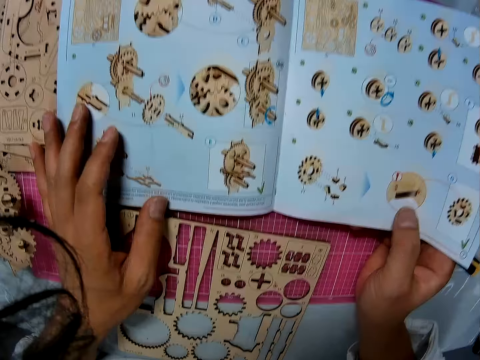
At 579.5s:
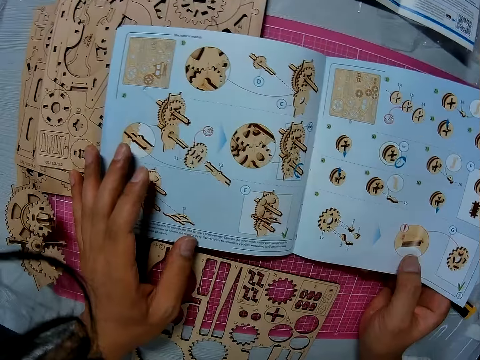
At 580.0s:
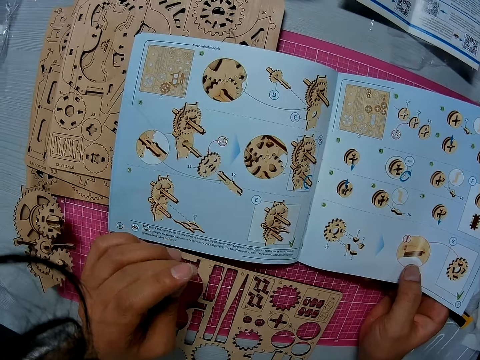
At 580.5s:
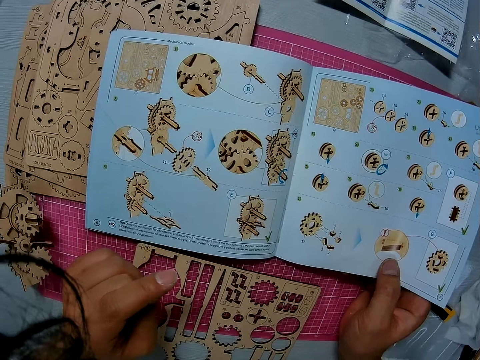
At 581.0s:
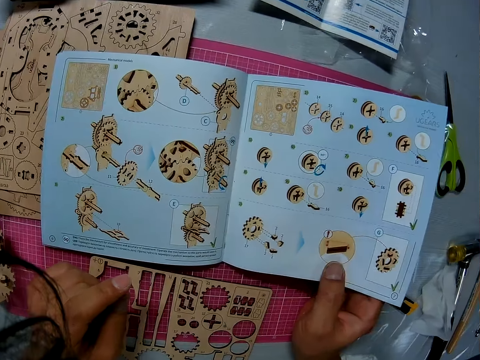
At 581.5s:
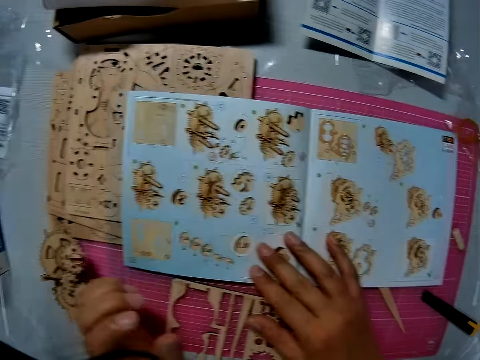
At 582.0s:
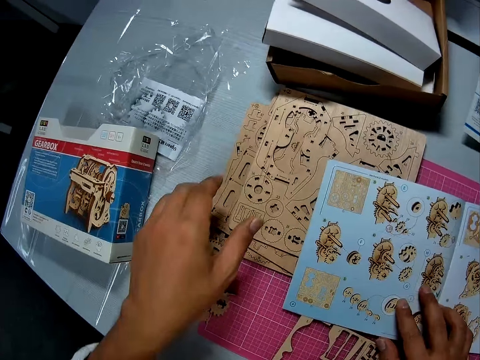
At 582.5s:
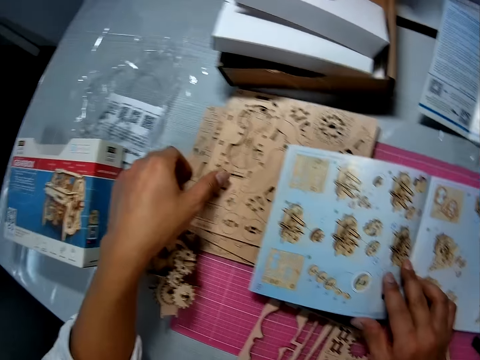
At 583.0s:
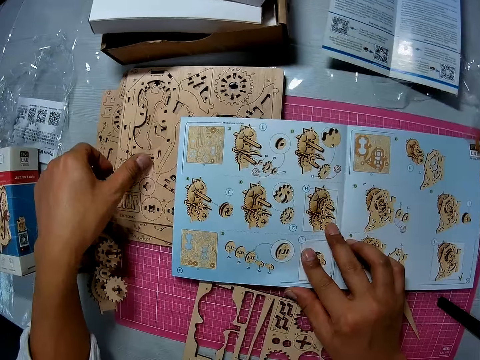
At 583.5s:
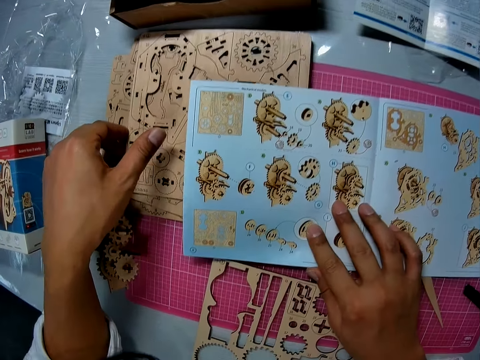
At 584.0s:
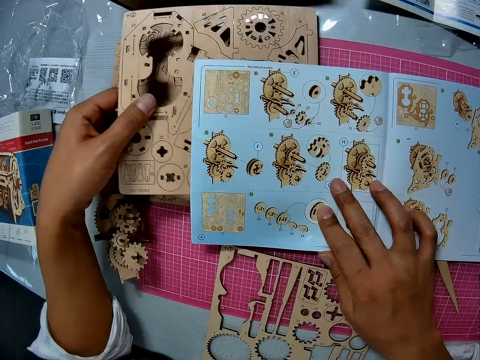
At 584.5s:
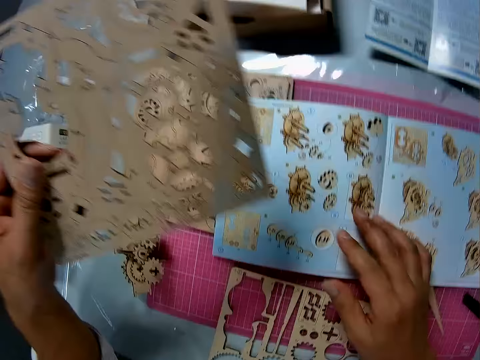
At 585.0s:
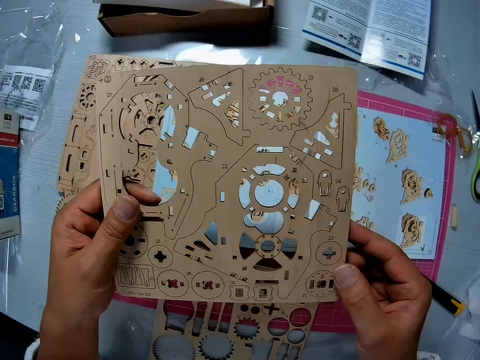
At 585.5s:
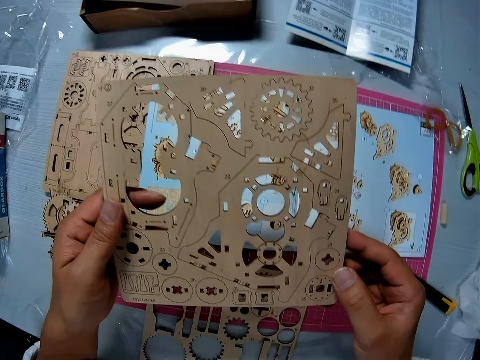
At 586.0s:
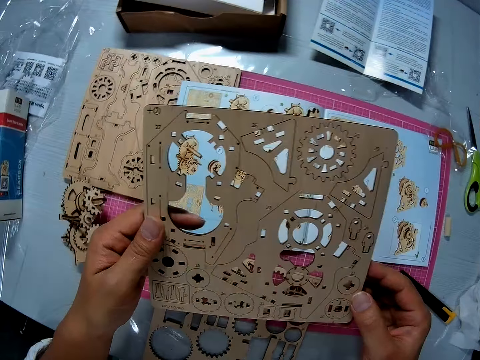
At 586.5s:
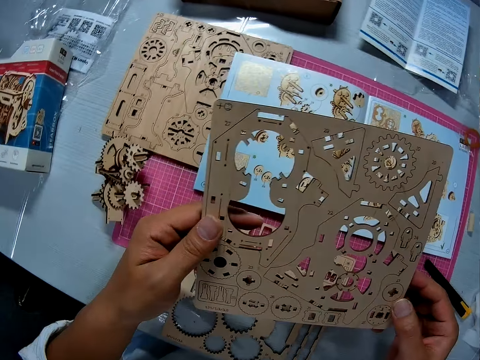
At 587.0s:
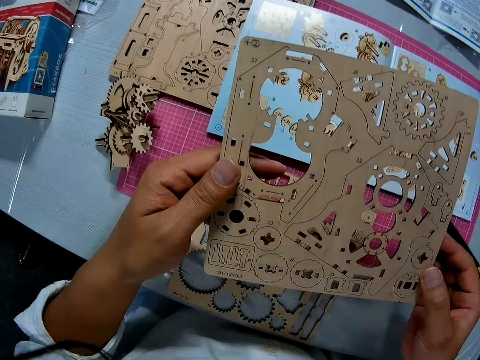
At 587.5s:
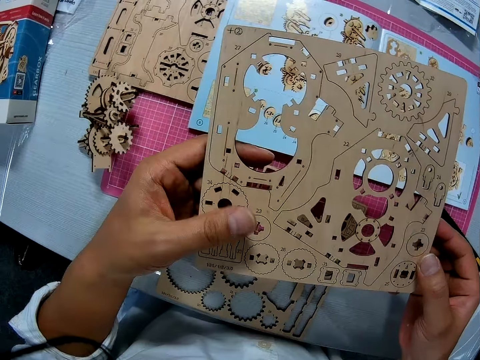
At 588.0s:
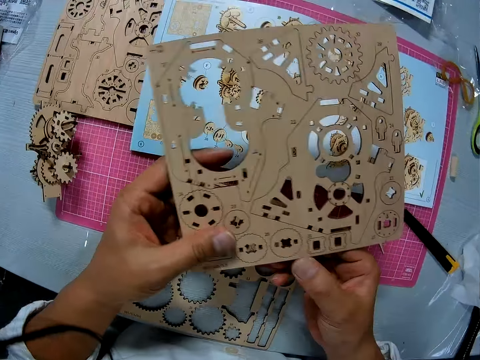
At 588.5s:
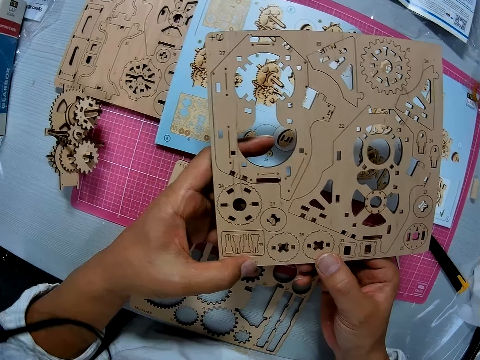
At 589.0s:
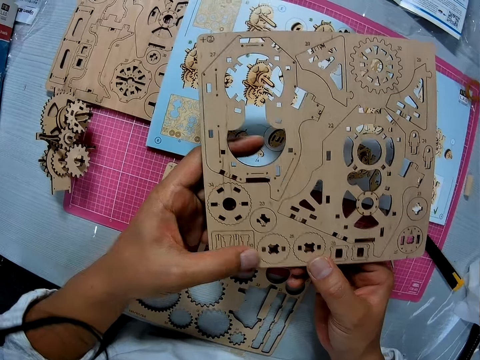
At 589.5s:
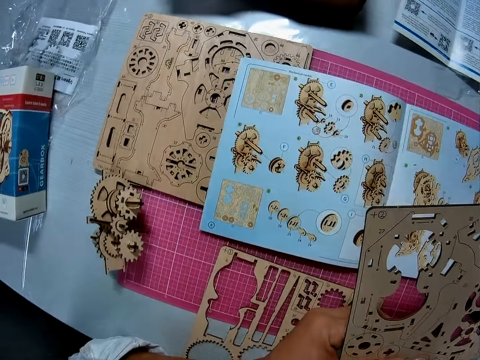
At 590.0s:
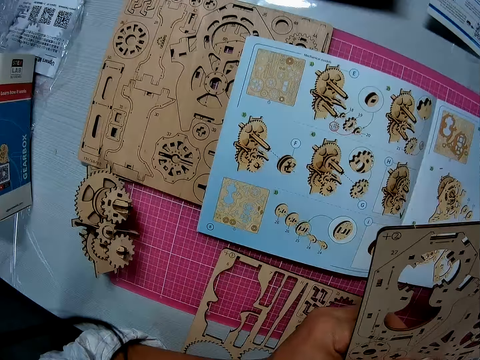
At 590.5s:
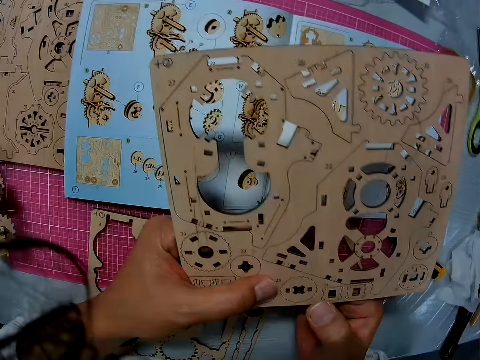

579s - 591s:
The camera wearer moves the hand. He flips another page of the book or manual on the table with his right hand. He picks up the brown laser cut wood craft on the table with his left hand. He holds the laser cut wood craft with both hands. He looks at the laser cut wood craft. He moves the hand. He looks at the manual.

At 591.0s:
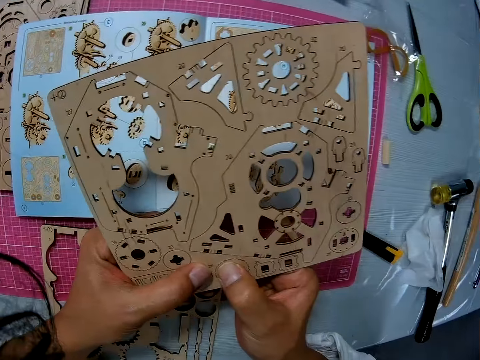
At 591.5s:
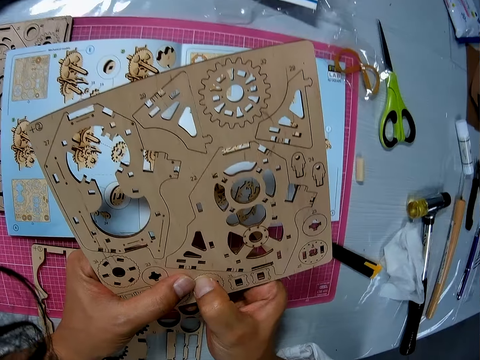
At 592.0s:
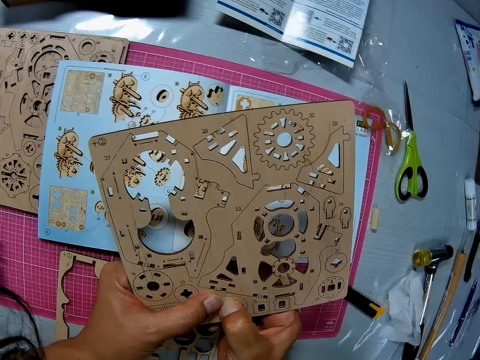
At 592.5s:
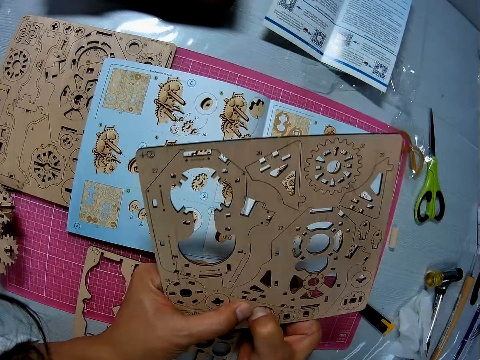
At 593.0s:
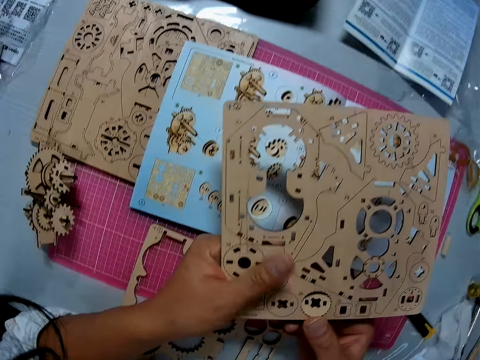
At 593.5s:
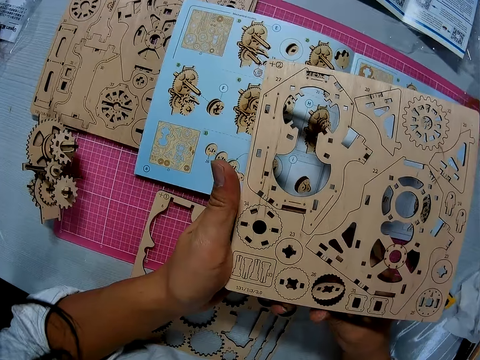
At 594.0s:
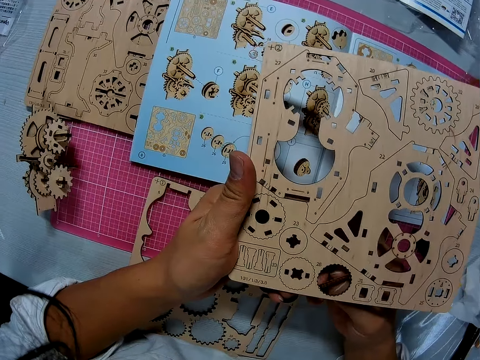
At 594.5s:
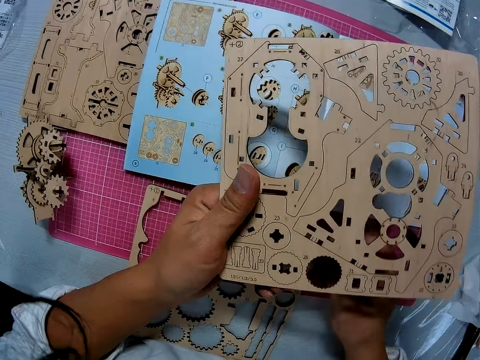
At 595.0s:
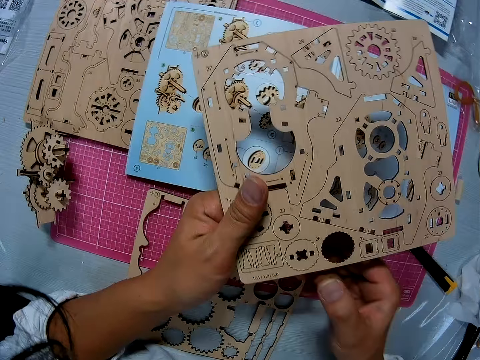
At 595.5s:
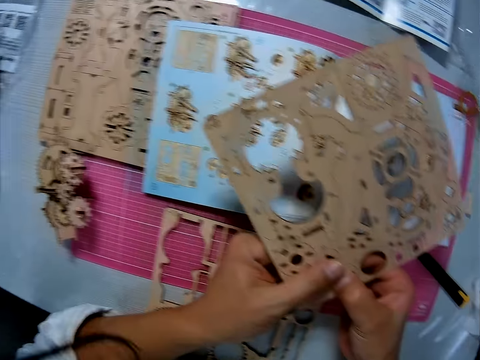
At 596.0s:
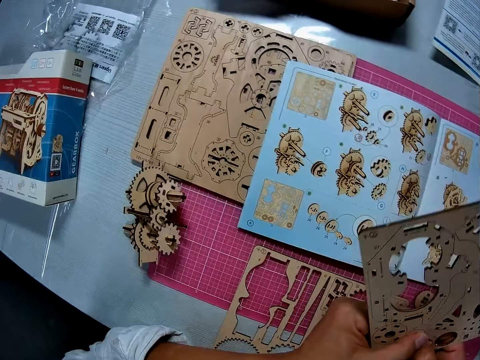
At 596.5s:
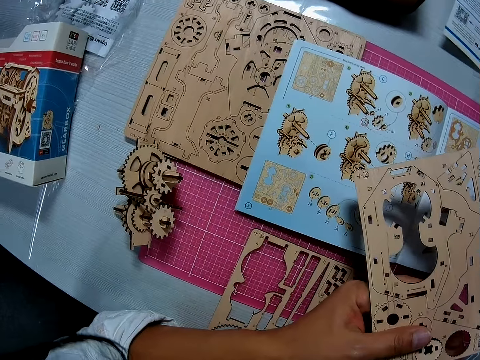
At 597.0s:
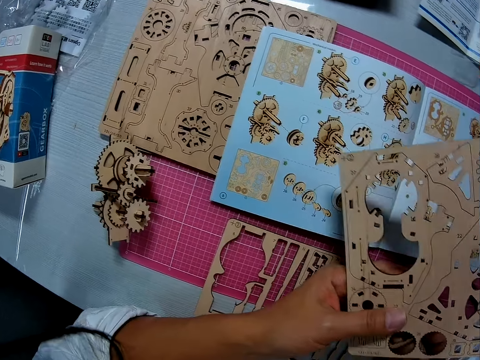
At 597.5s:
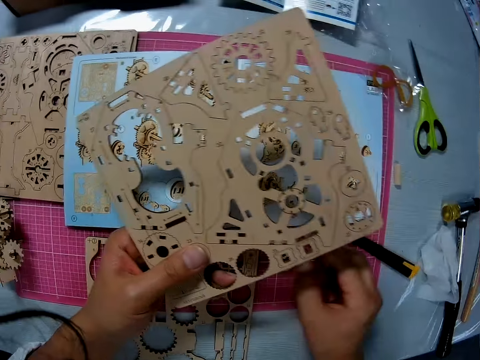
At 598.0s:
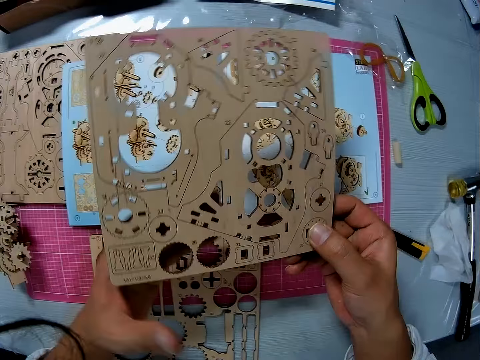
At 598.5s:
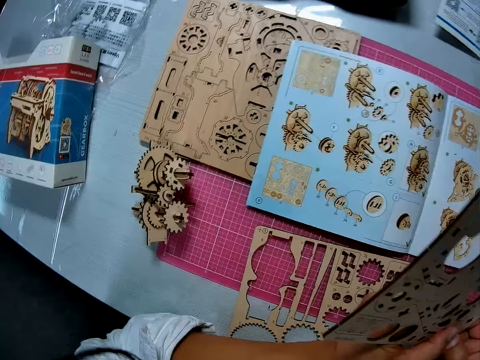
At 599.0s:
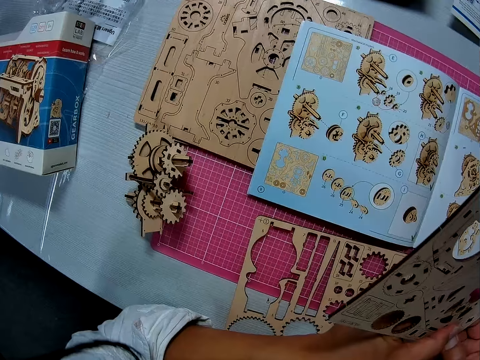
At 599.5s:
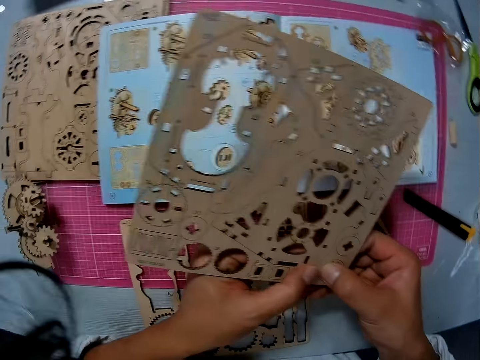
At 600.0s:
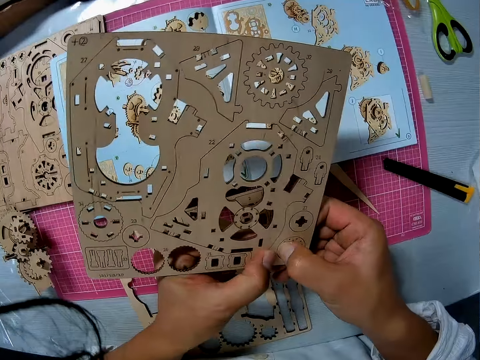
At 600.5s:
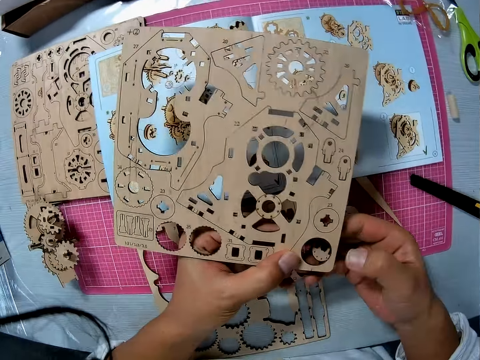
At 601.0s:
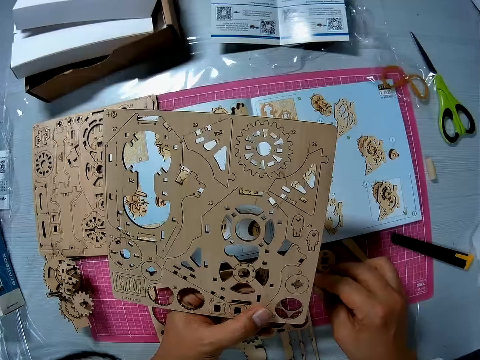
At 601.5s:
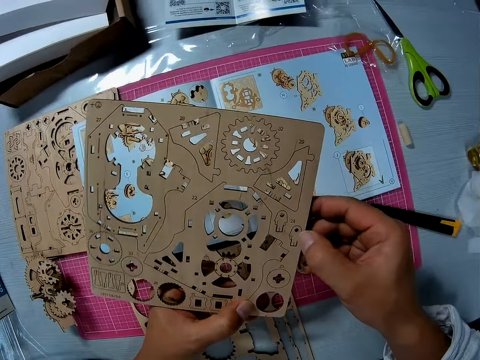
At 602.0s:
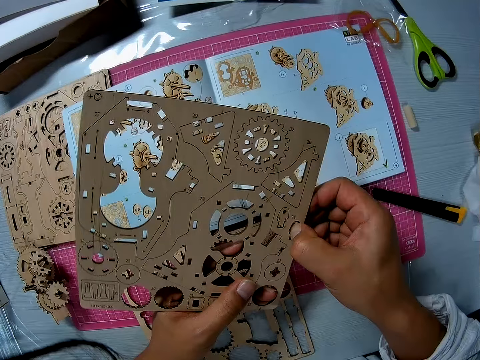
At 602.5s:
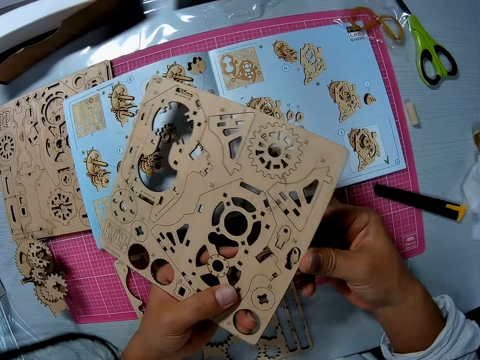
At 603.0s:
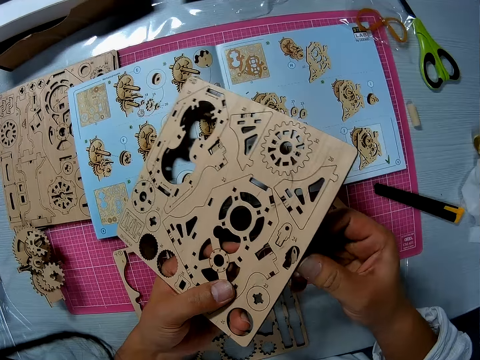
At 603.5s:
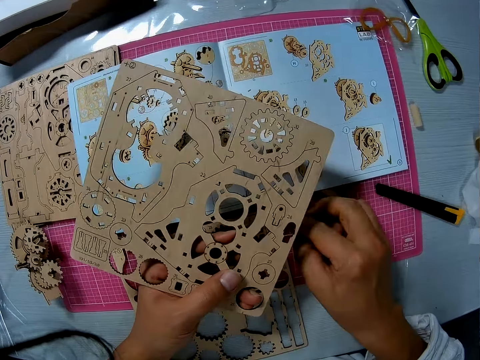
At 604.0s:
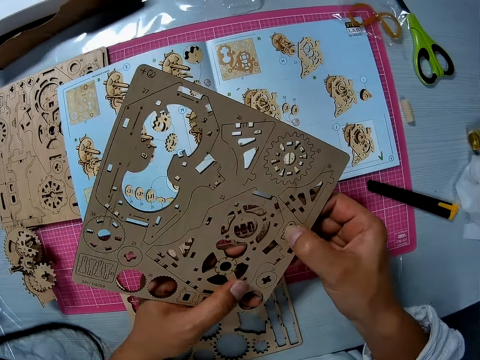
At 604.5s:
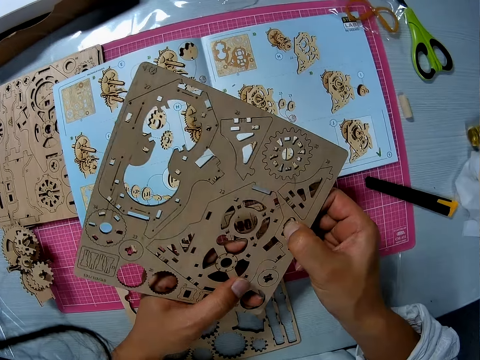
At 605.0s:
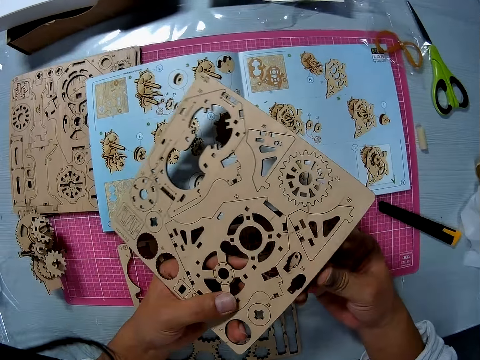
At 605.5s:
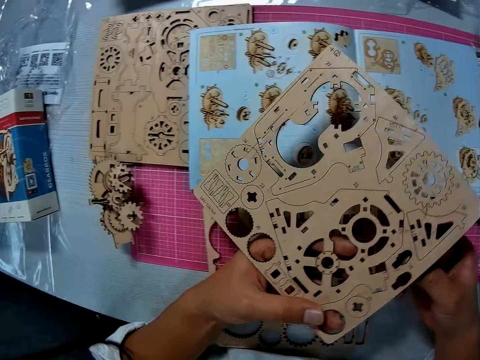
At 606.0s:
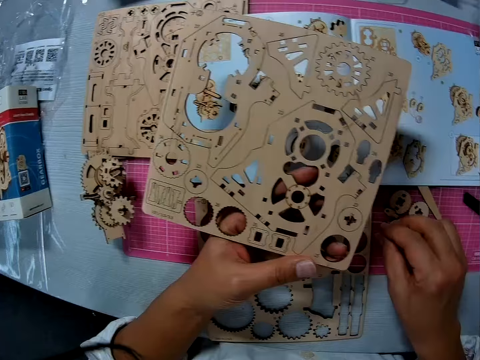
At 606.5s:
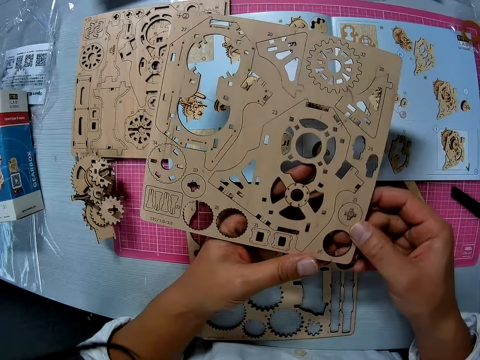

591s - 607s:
The camera wearer looks at the laser cut wood craft. He removes the wooden stem gear parts from the laser cut wood craft. He puts the wooden stem gear part on the cutting mat with his right hand. He removes the wooden stem gear part from the laser cut wood craft. He looks at the manual. He puts the wooden stem gear part on the cutting mat with his right hand. He lifts the laser cut wood craft. He looks at the manual. He removes the wooden stem gear part from the laser cut wood craft. He puts the wooden stem gear part on the cutting mat with his right hand. He removes the wooden stem gear part from the laser cut wood craft. He puts the wooden stem gear part on the cutting mat with his right hand. He removes the wooden stem gear part from the laser cut wood craft. He puts the wooden stem gear part on the cutting mat with his right hand.
